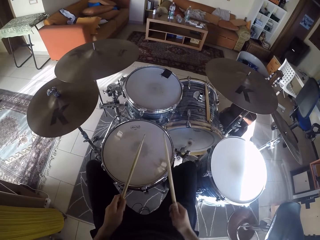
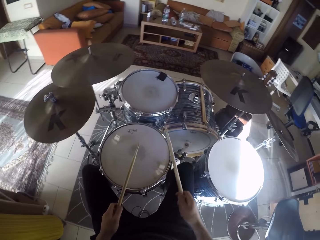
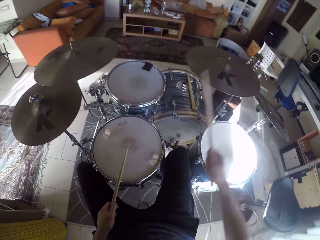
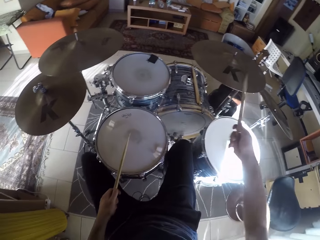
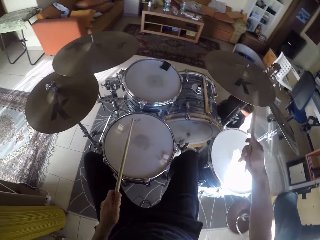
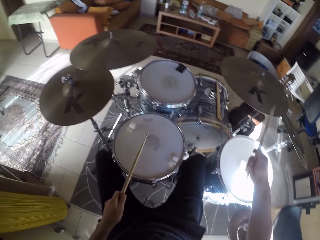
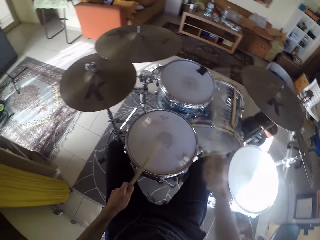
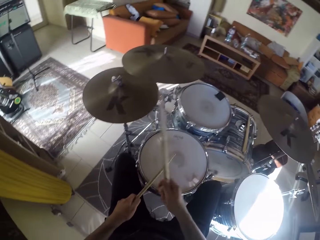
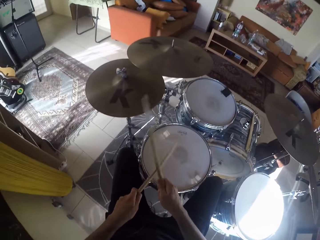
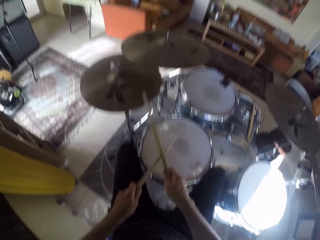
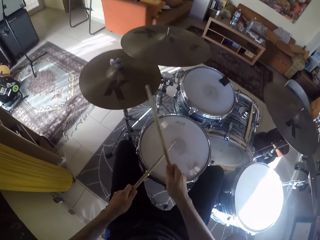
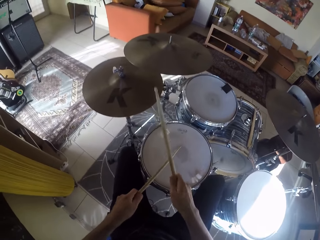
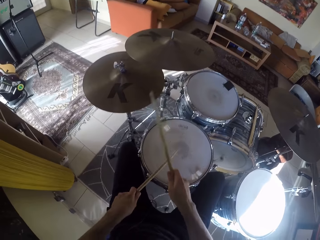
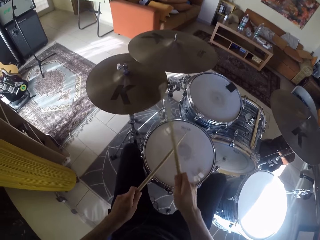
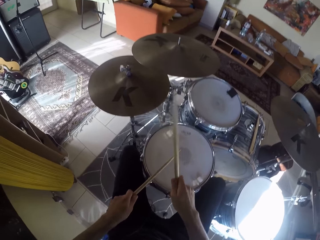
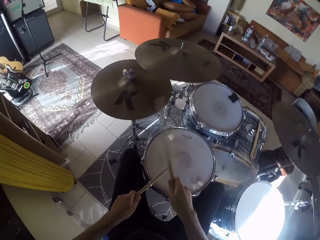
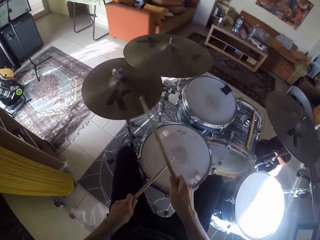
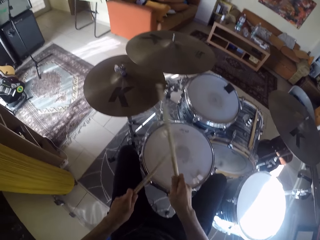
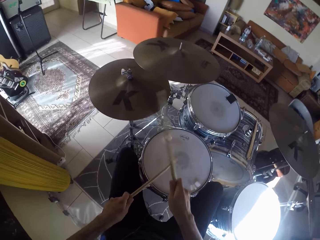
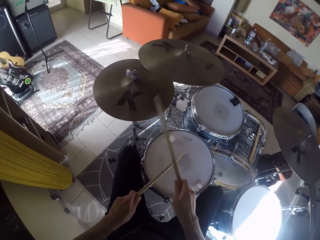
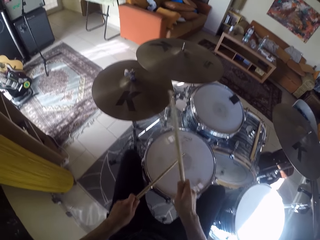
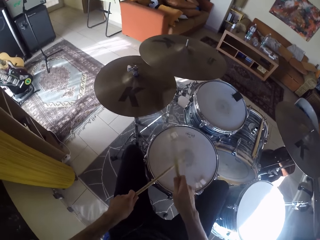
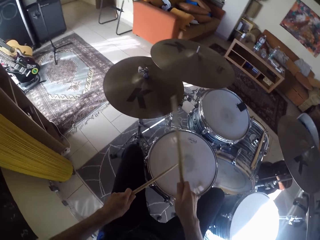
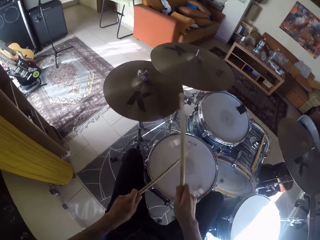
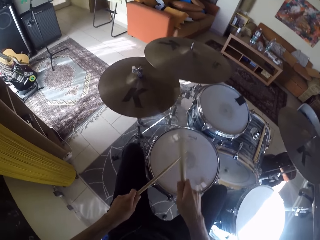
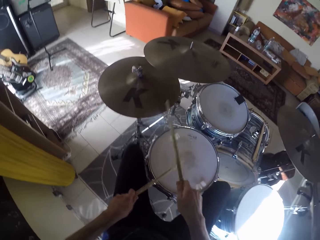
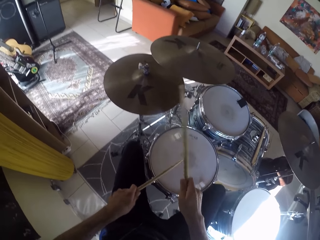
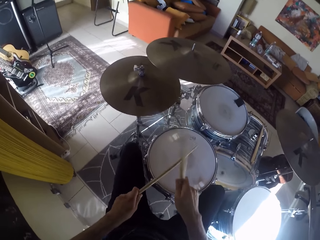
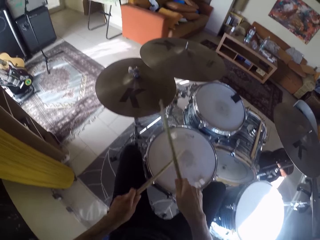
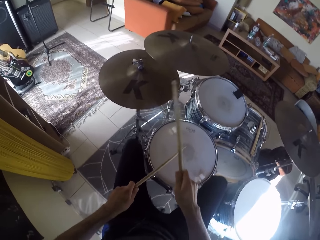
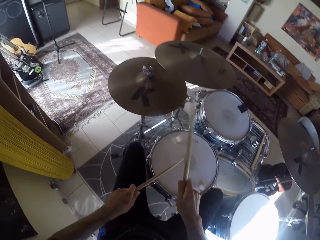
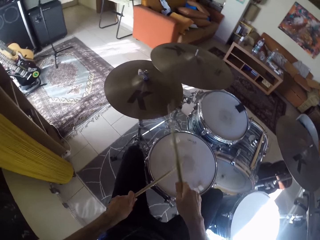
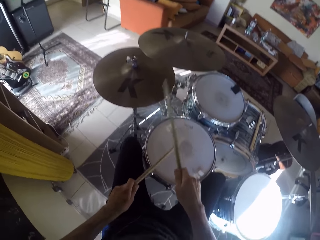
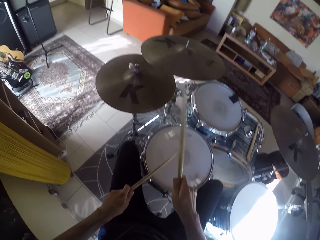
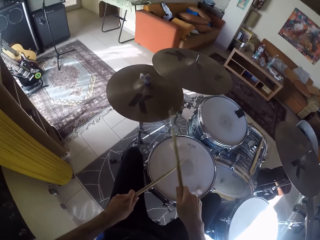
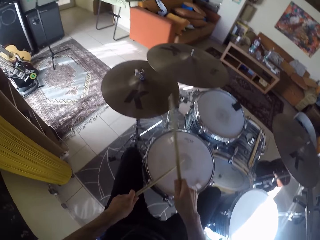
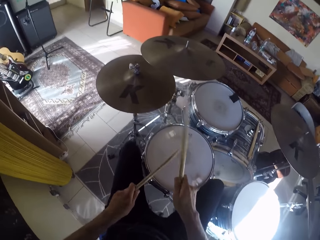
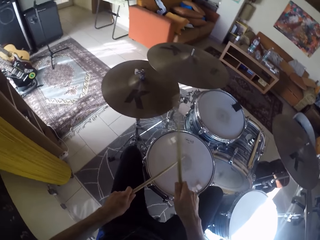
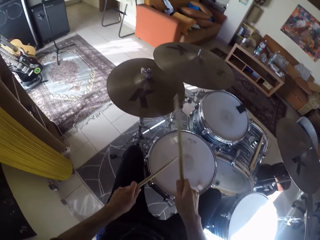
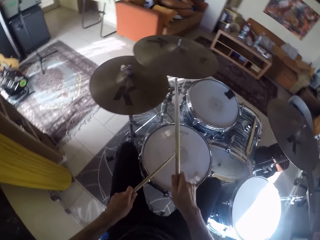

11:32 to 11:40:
The camera wearer plays the drum set with the drumsticks with both hands.

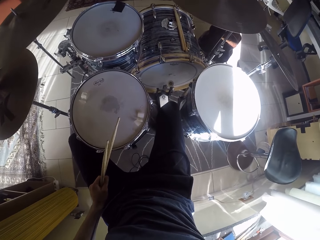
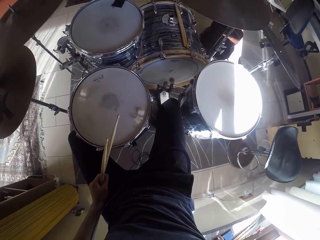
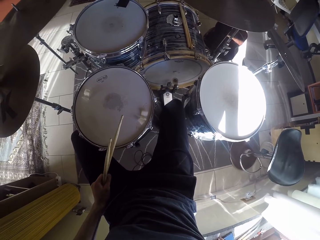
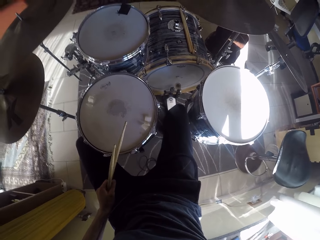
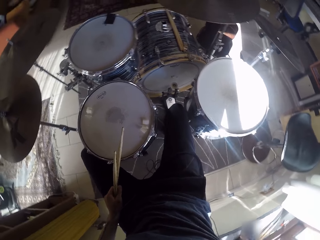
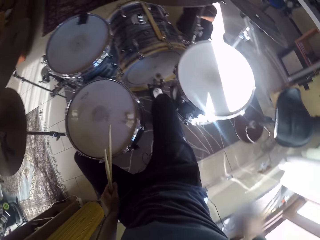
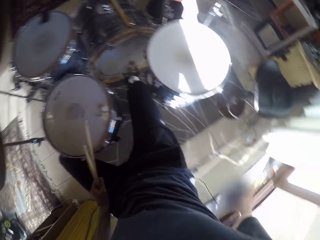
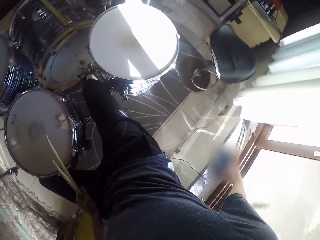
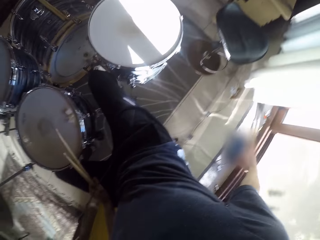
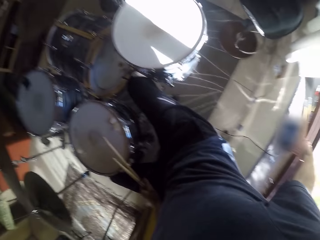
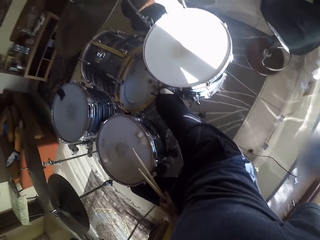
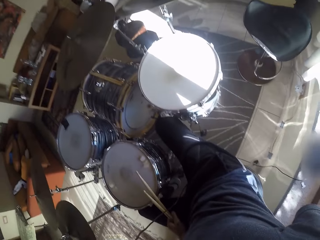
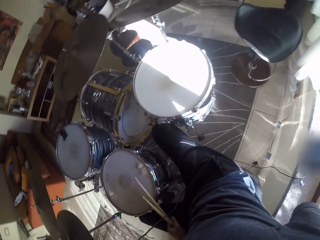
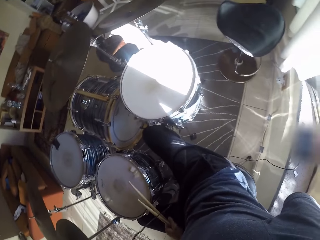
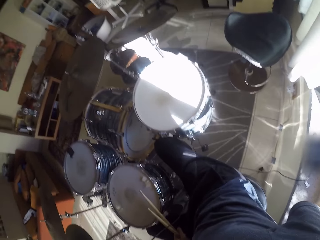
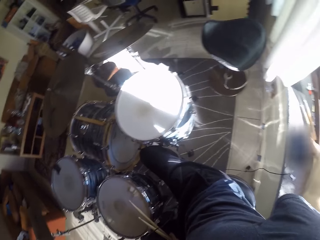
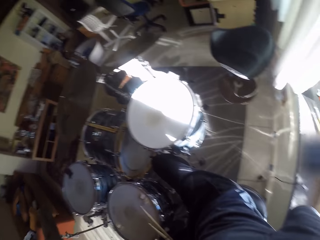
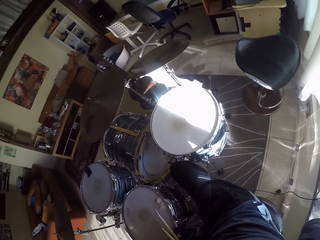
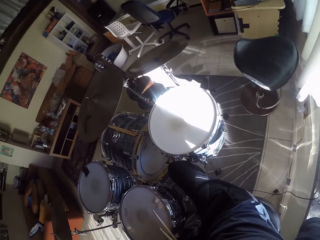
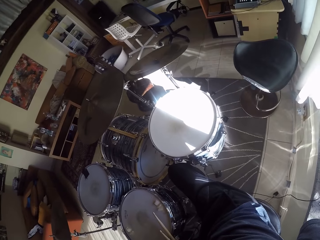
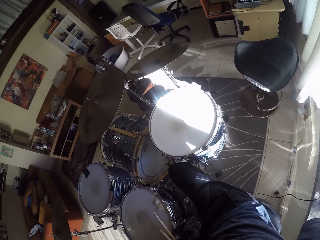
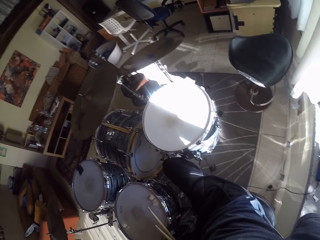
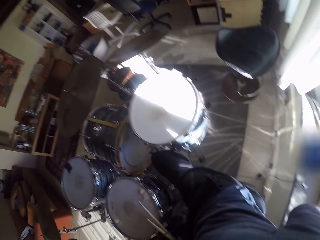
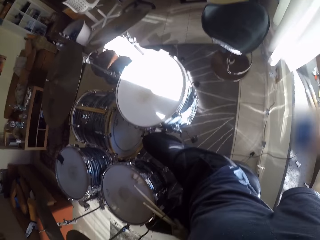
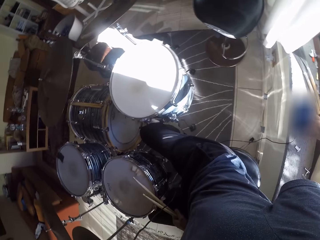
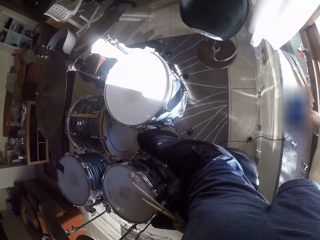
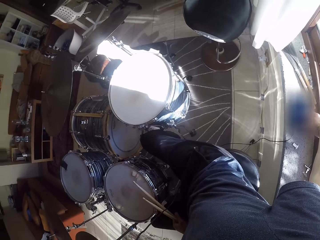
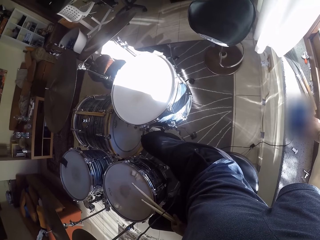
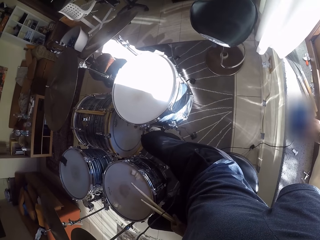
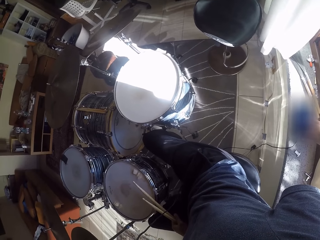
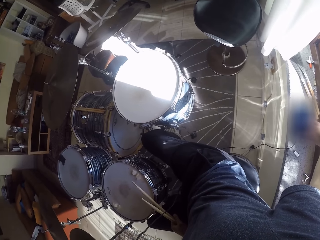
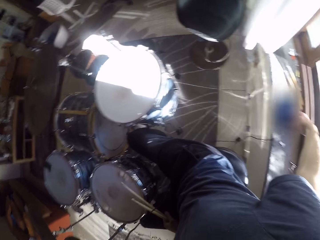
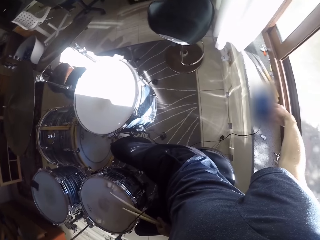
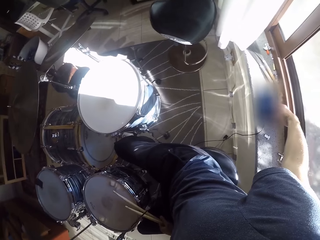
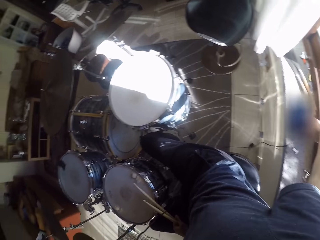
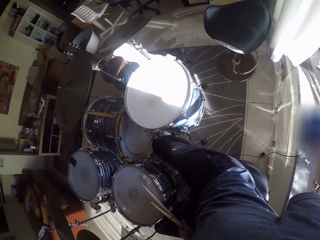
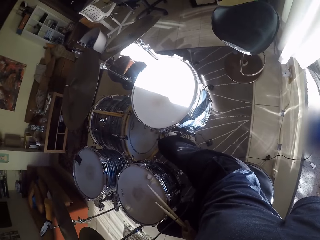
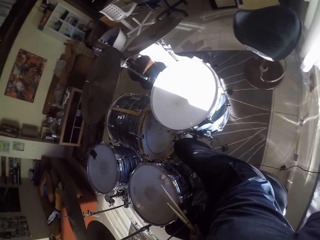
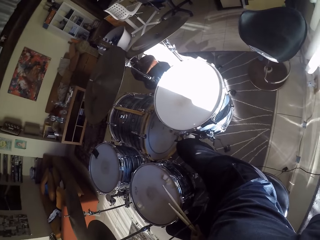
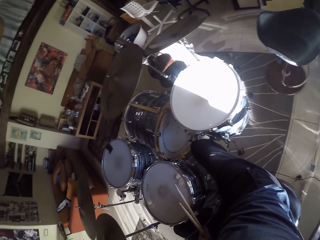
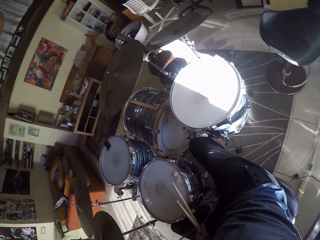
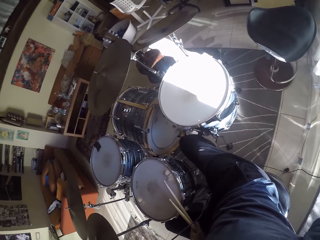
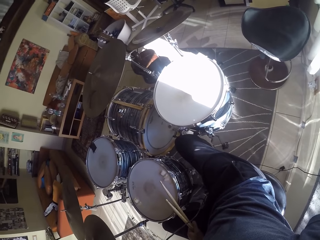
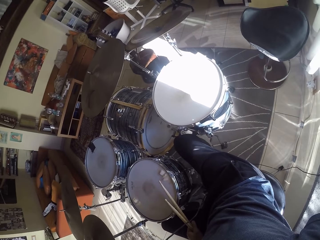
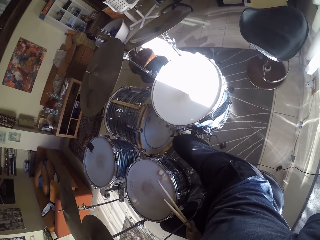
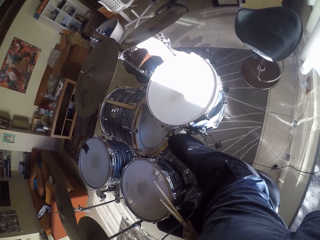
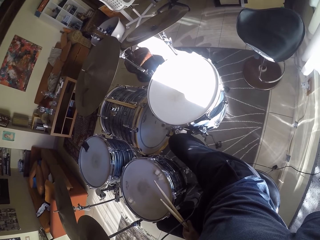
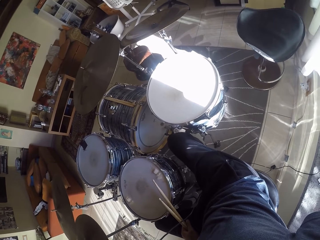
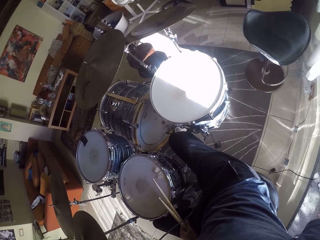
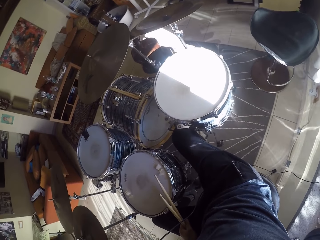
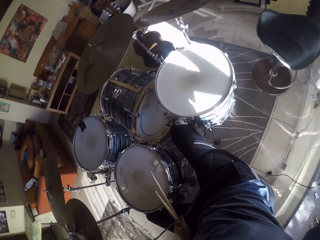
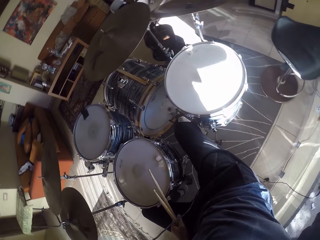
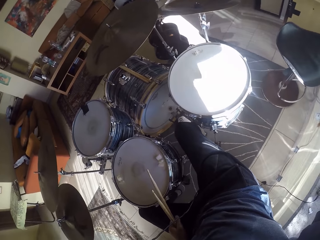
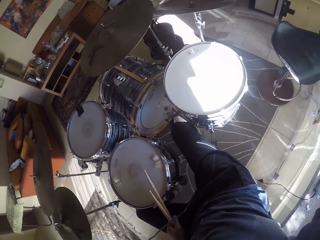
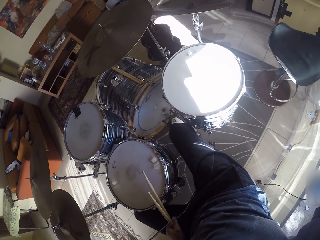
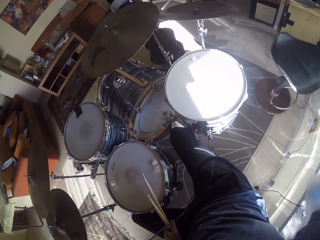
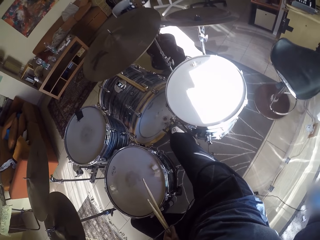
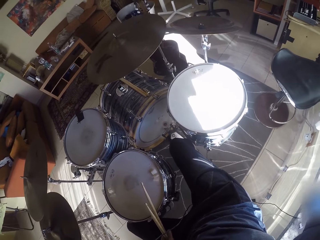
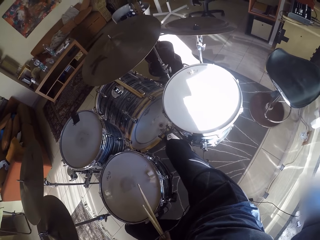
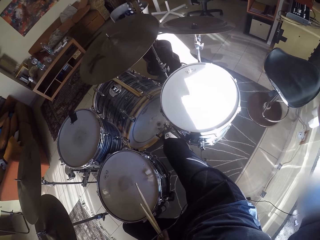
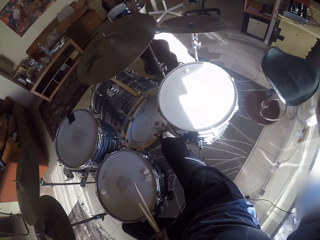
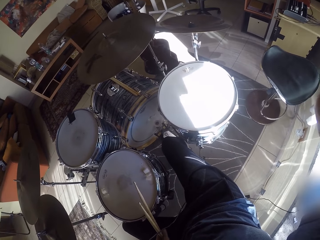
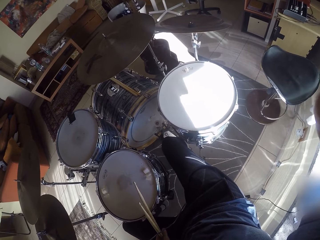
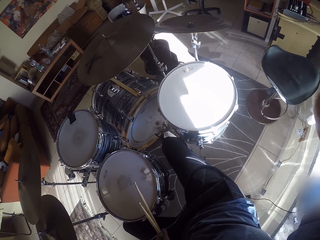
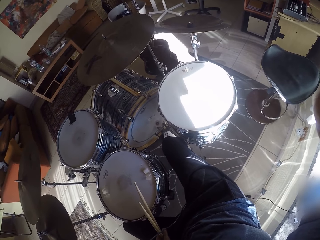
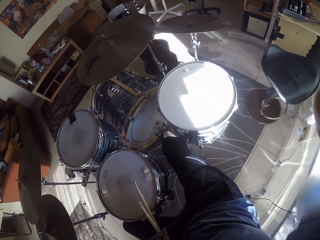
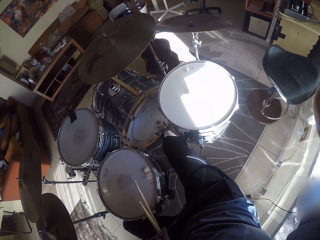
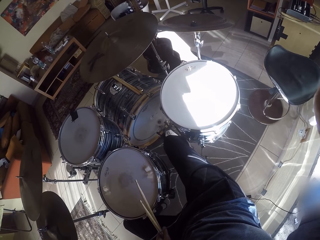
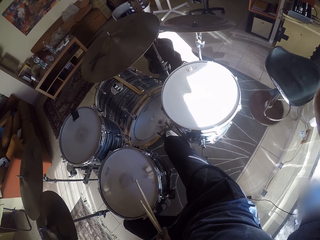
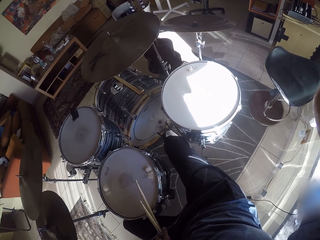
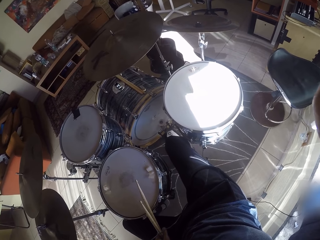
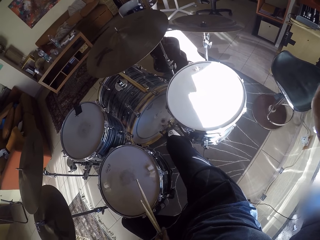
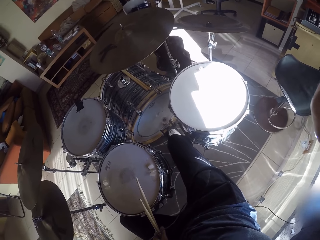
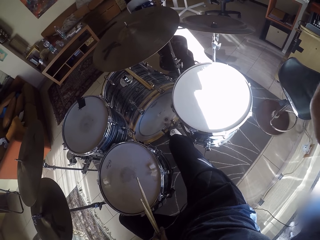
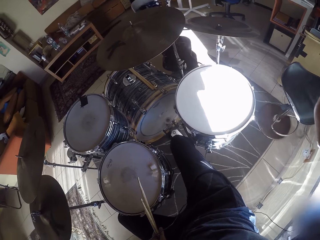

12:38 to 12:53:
The camera wearer operates a phone with his right hand. He raises his right hand to his face.
